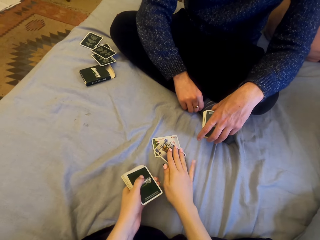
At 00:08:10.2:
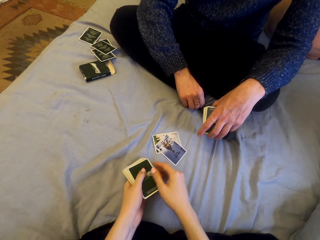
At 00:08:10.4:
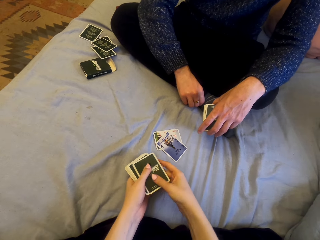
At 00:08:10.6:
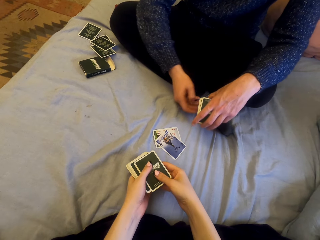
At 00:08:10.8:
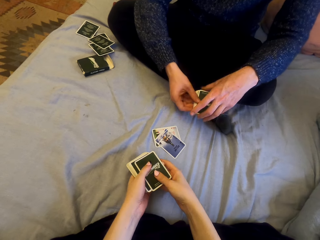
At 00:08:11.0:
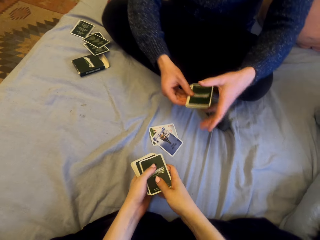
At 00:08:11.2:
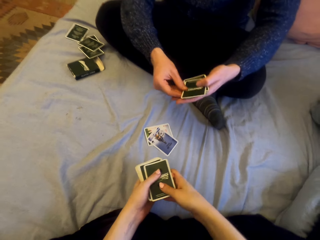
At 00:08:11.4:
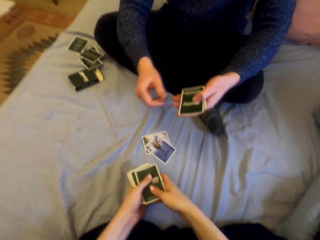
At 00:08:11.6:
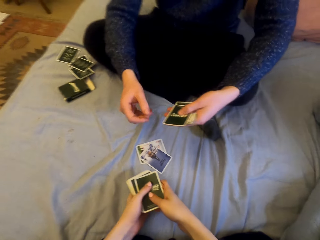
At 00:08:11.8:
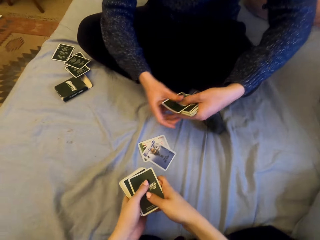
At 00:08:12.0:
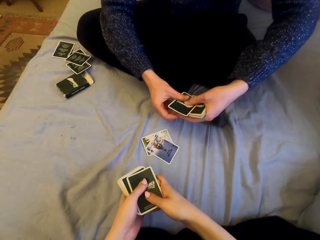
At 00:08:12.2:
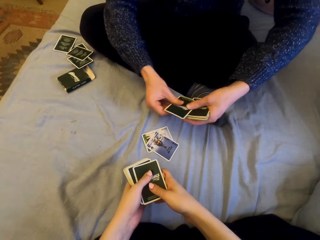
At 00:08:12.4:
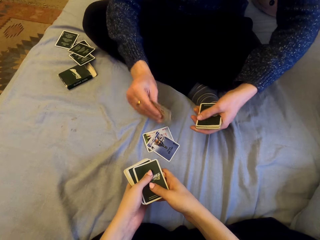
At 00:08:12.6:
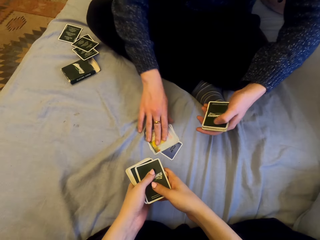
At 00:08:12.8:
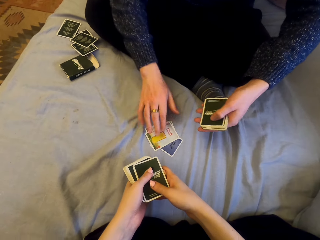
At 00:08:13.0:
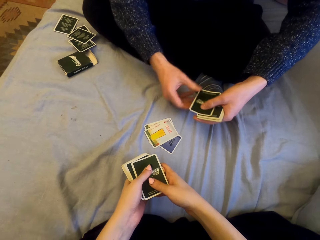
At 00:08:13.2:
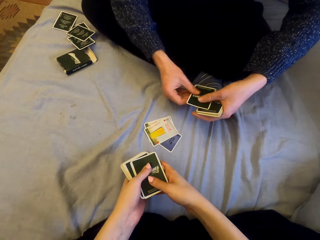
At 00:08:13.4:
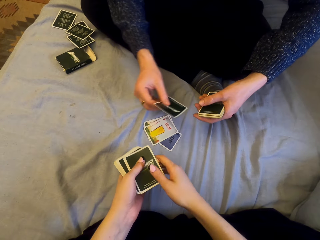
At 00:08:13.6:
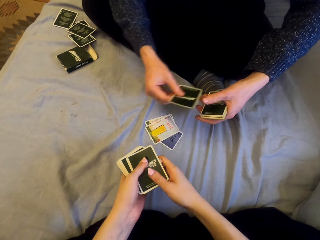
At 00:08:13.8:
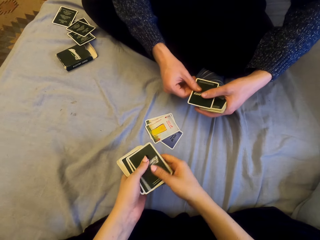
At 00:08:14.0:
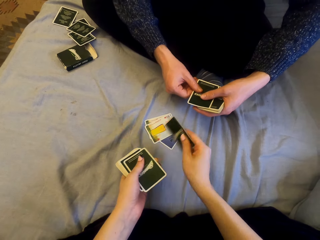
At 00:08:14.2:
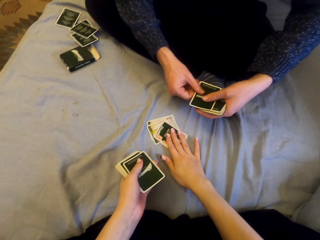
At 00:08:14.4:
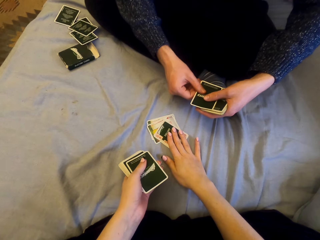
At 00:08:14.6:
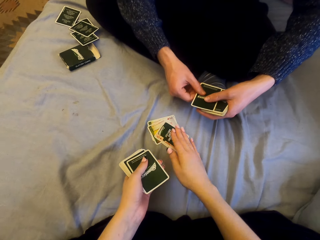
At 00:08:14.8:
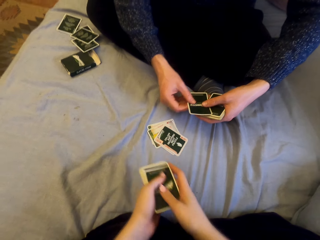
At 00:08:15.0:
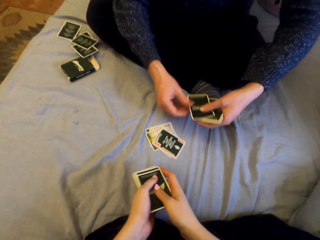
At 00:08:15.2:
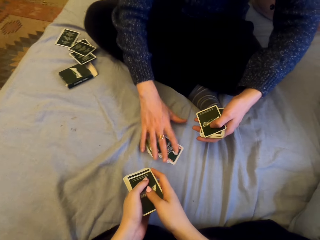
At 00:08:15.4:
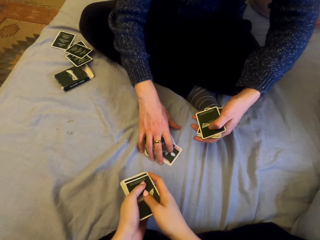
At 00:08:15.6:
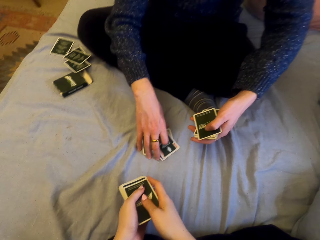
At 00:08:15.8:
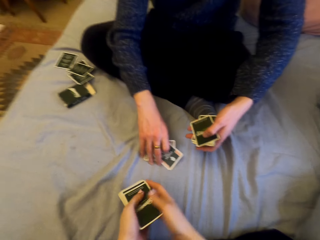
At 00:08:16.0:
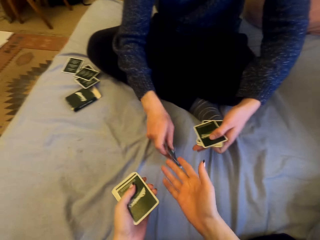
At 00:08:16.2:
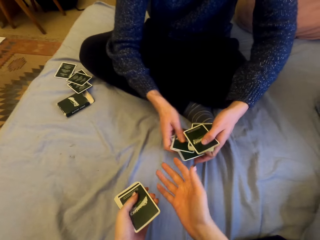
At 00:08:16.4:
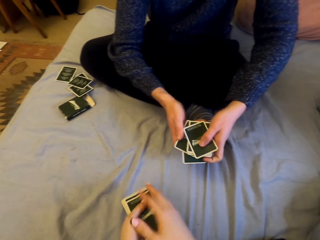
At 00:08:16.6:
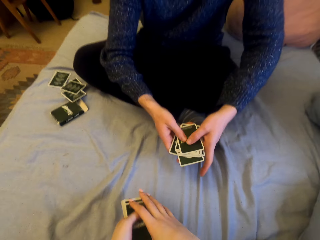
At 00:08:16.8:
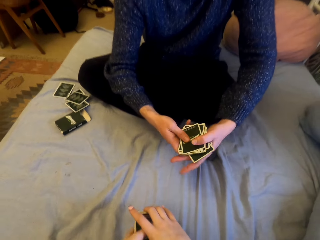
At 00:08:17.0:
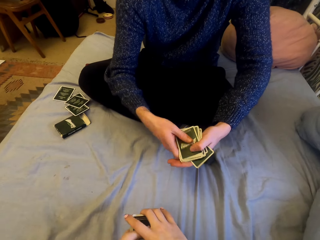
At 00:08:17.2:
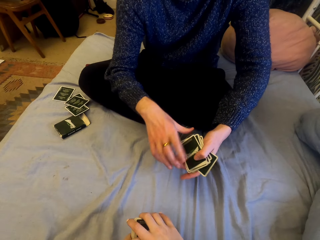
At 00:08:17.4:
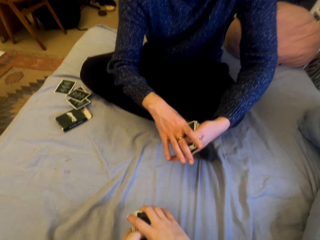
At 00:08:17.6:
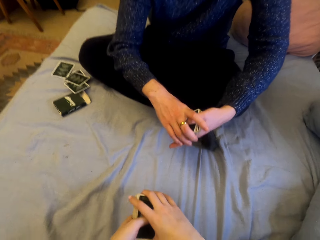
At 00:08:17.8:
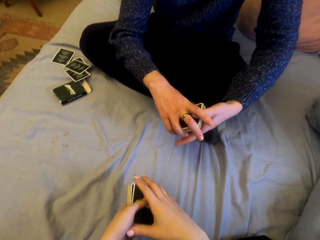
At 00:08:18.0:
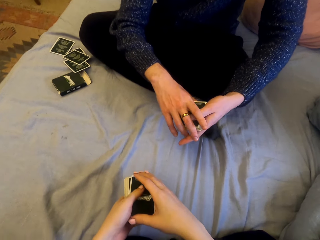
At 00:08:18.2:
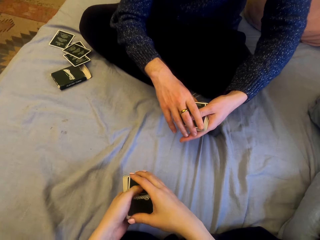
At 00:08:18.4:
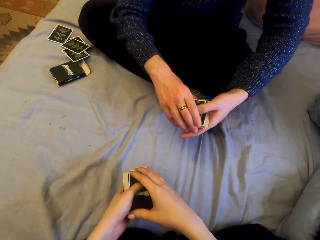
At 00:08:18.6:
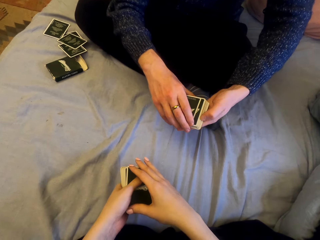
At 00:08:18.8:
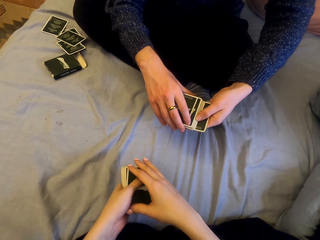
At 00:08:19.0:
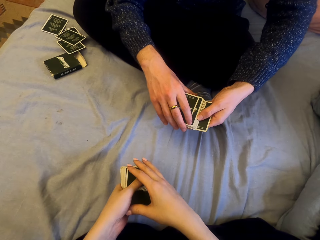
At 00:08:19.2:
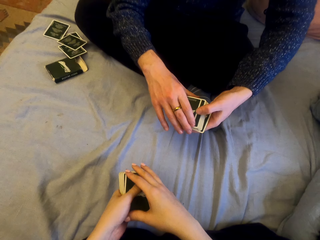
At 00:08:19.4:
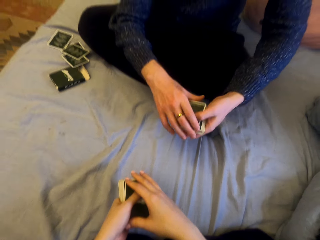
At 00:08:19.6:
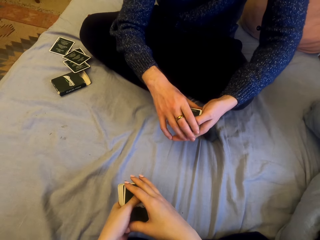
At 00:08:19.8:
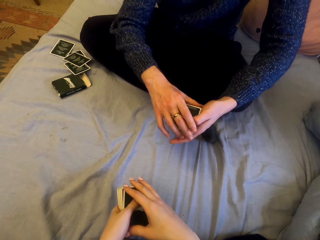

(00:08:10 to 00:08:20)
A man puts the card down. The camera wearer puts the card down. The man puts the card down. The camera wearer puts the card down. They pick up the cards and talk with the man. The man picks up the cards.

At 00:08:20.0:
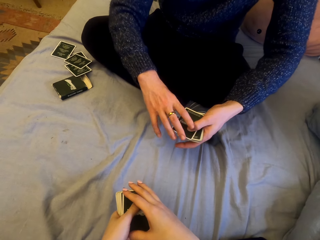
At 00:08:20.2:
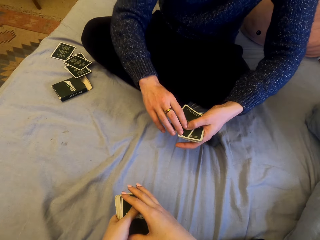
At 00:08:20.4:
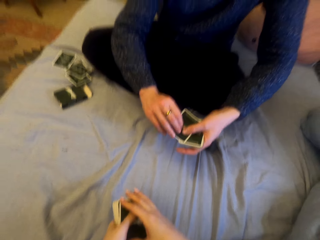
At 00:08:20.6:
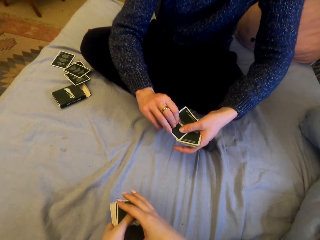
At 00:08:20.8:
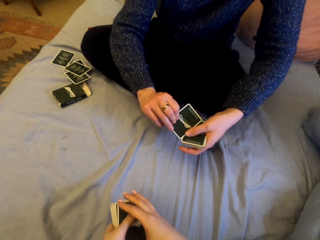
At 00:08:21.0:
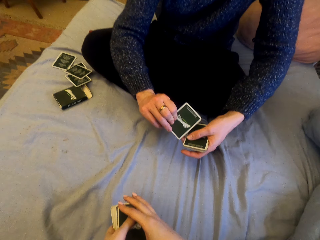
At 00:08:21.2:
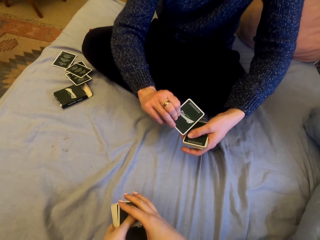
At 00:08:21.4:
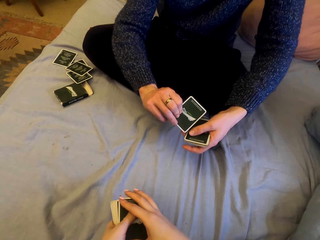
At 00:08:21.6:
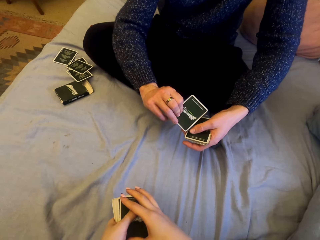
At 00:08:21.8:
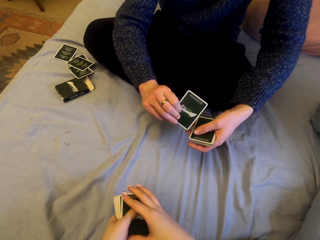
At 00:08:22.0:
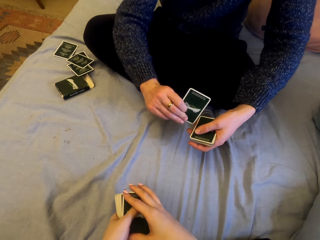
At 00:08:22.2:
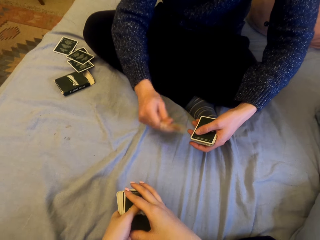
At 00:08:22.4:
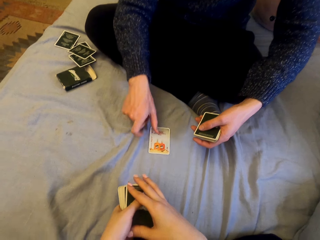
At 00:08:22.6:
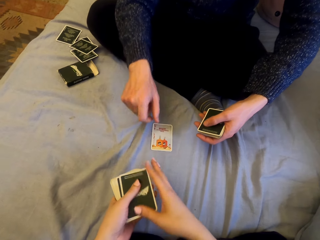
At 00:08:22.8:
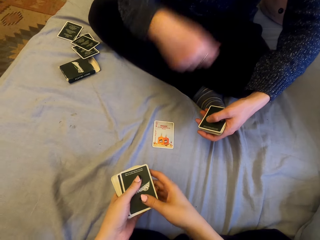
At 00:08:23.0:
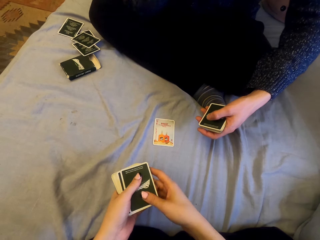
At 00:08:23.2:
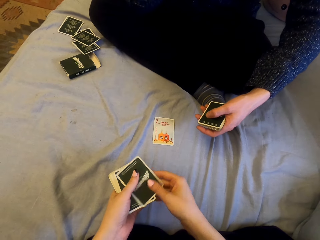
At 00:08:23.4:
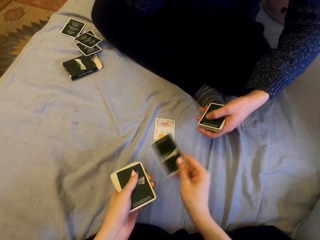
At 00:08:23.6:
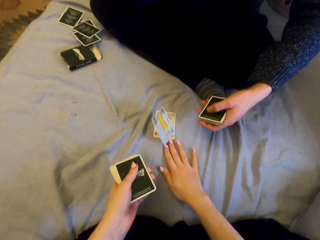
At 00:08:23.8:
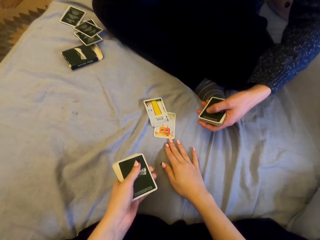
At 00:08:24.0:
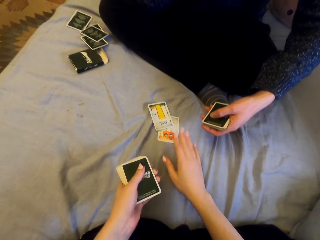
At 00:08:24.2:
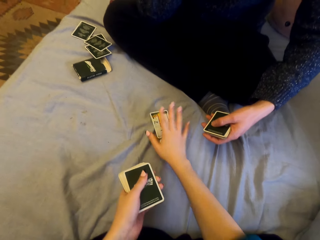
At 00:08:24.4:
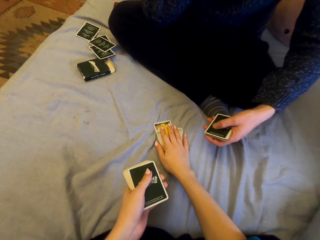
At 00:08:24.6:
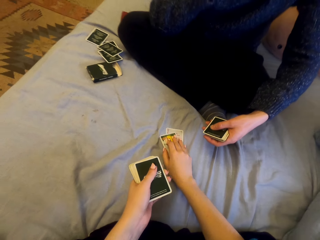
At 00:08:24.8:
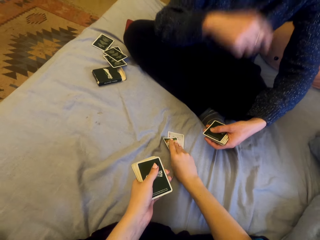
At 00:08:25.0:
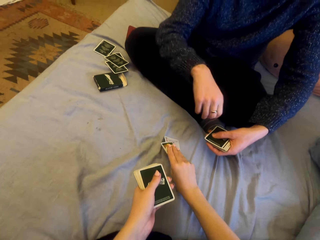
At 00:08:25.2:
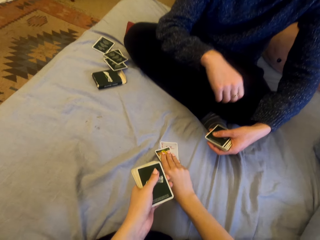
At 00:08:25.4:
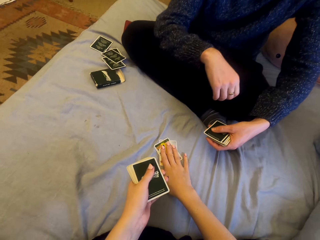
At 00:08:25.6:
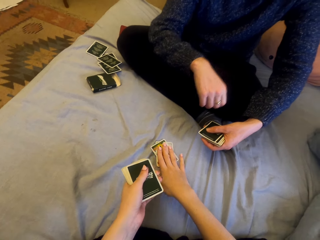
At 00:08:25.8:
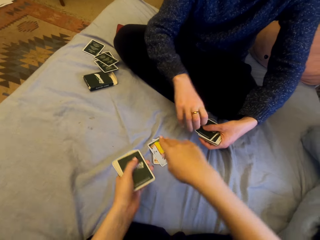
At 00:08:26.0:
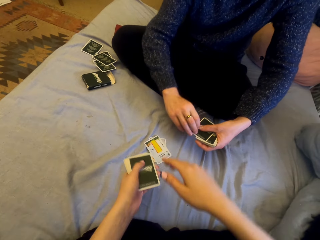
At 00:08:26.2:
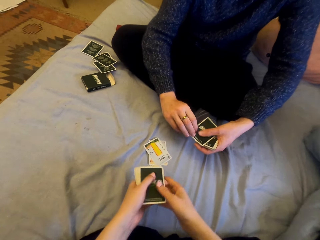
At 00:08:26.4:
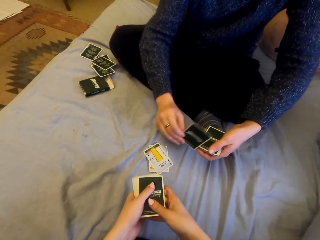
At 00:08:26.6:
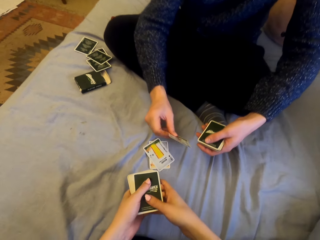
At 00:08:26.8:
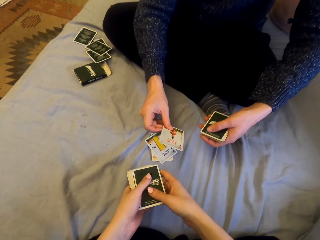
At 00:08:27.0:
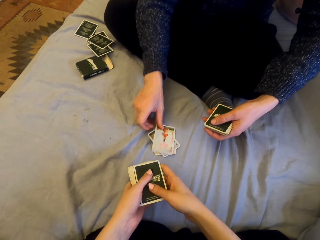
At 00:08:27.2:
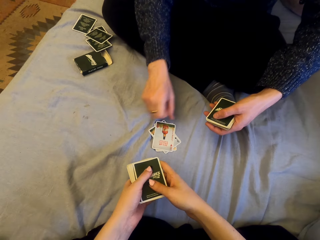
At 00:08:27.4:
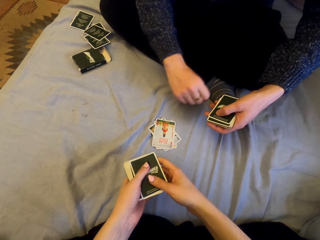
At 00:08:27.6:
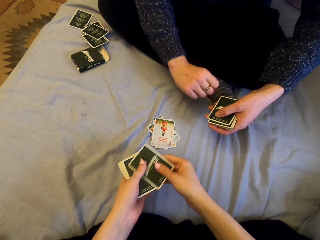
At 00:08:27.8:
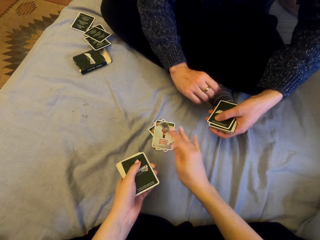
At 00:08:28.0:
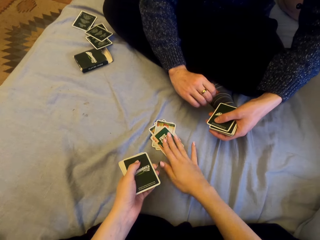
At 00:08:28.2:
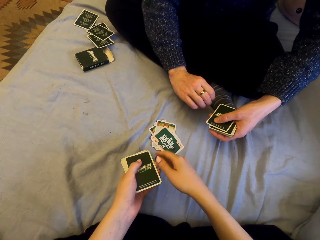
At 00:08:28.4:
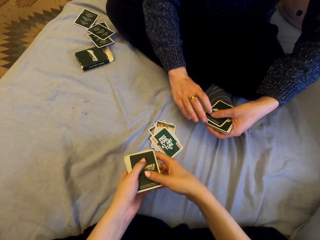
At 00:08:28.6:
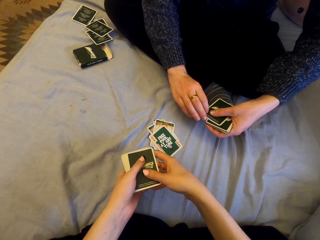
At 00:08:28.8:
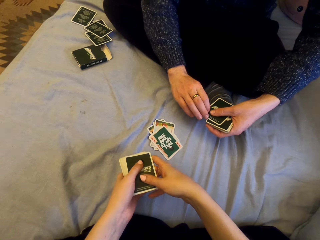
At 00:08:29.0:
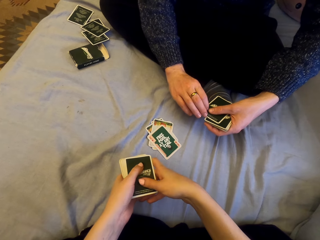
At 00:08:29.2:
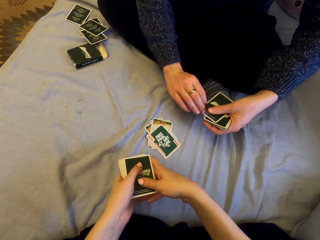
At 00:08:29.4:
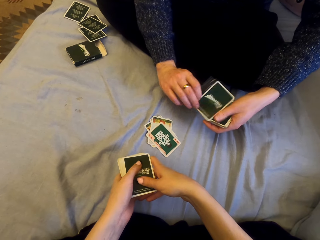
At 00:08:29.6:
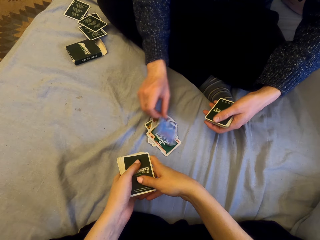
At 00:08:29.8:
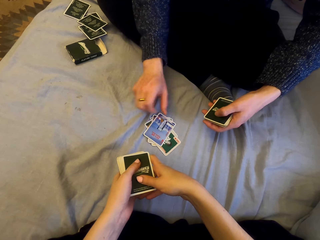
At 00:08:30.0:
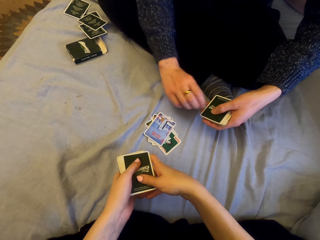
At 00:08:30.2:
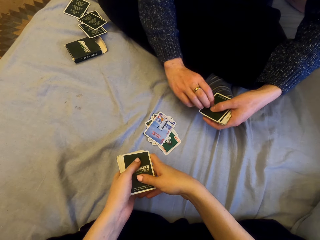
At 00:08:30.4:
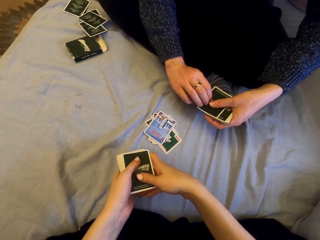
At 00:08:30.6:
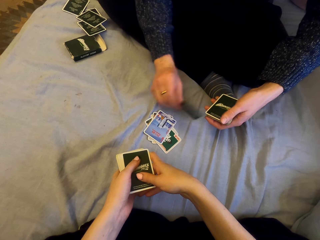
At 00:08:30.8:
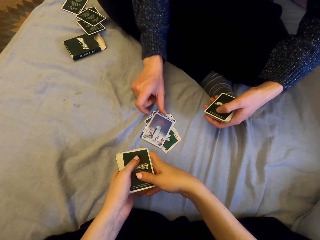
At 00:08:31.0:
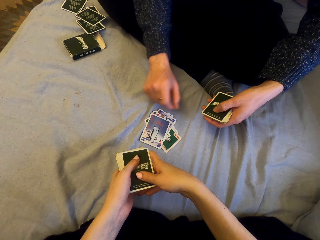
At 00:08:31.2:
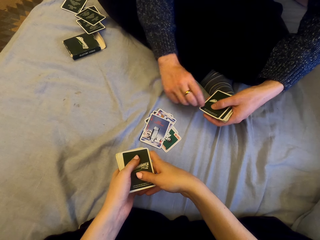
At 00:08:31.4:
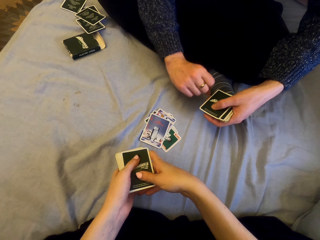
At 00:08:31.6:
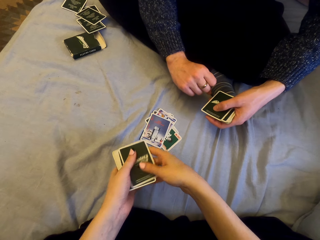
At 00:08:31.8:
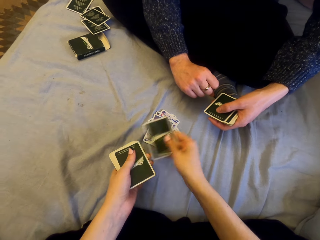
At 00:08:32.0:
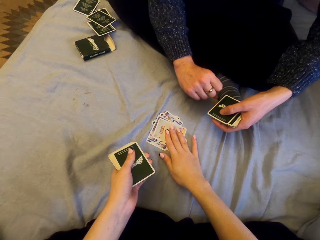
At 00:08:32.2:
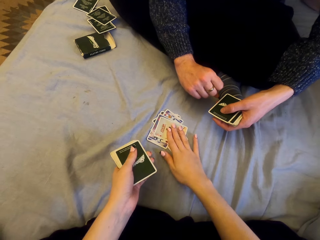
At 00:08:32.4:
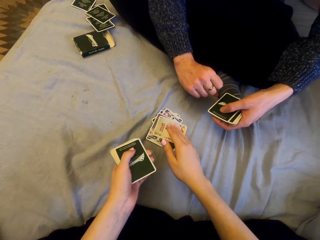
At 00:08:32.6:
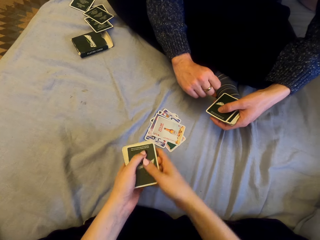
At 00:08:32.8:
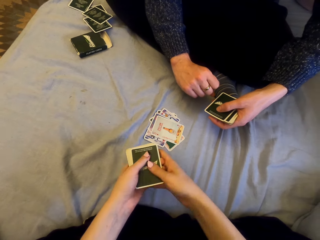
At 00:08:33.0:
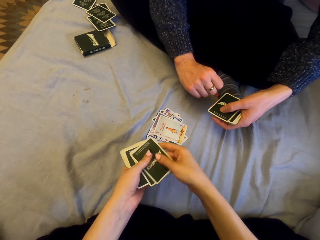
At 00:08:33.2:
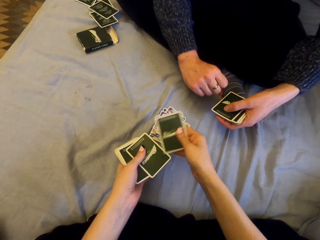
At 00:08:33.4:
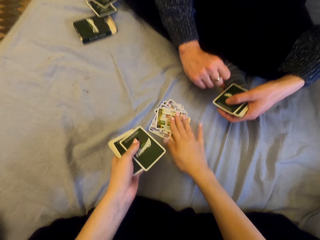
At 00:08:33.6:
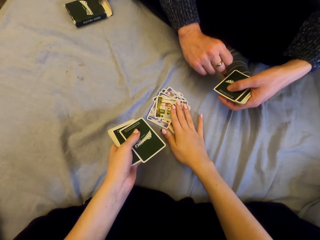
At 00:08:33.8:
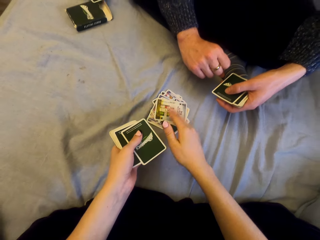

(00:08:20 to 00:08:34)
A man plays cards with the camera wearer. The man puts the card down. The camera wearer puts the card down. They pick up the cards and talk. The man puts the card down. The camera wearer puts the card down. The man puts the card down. He puts the card down again. The camera wearer puts the card down.
